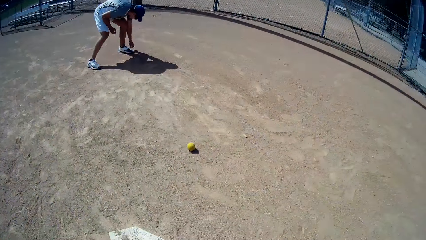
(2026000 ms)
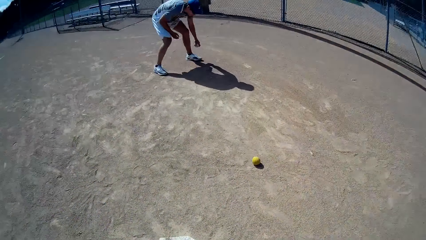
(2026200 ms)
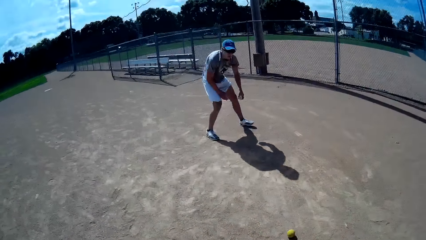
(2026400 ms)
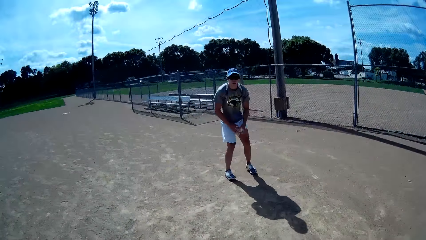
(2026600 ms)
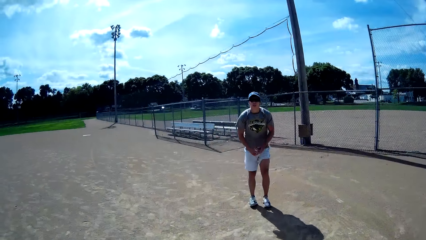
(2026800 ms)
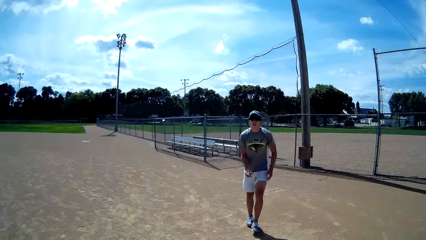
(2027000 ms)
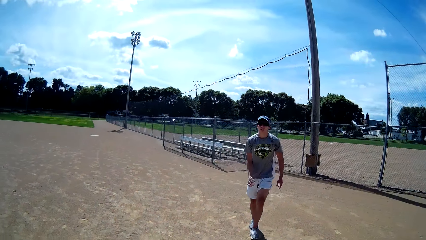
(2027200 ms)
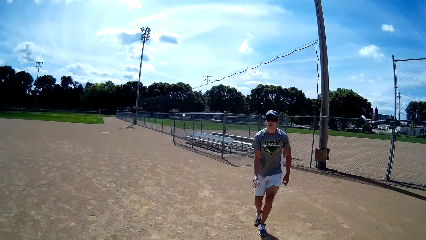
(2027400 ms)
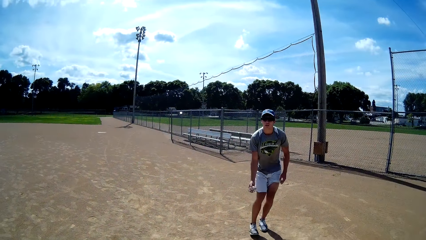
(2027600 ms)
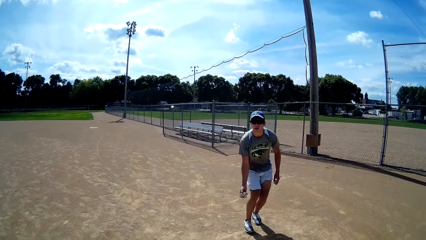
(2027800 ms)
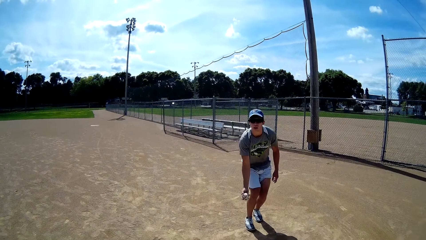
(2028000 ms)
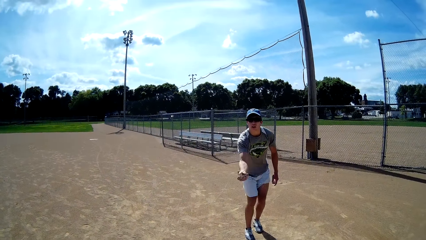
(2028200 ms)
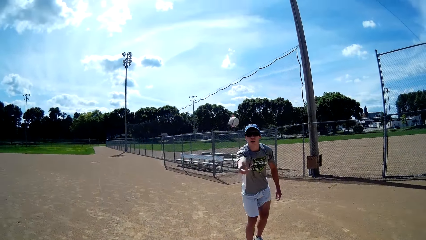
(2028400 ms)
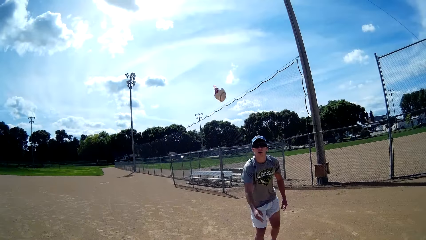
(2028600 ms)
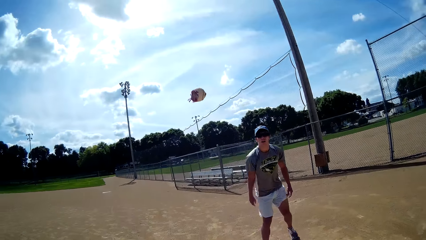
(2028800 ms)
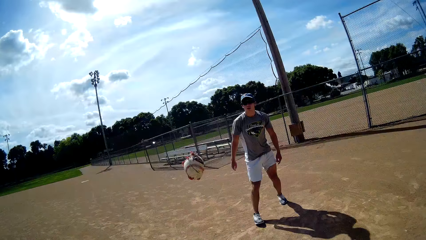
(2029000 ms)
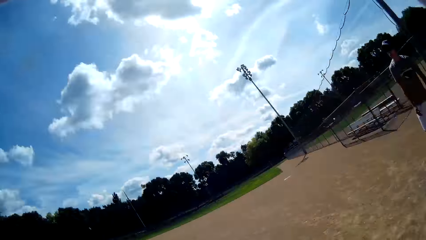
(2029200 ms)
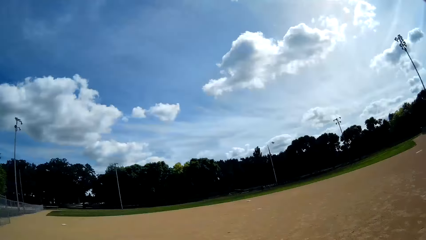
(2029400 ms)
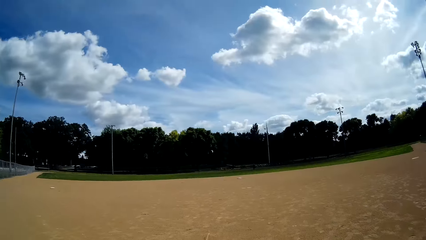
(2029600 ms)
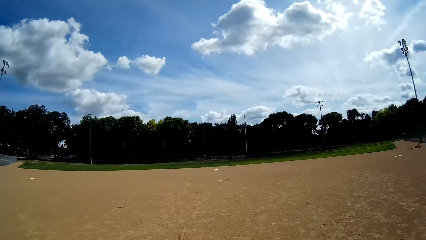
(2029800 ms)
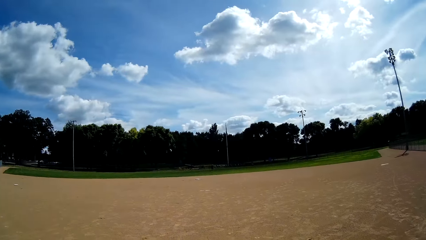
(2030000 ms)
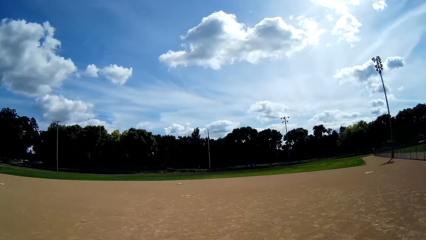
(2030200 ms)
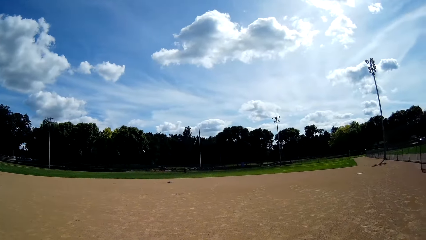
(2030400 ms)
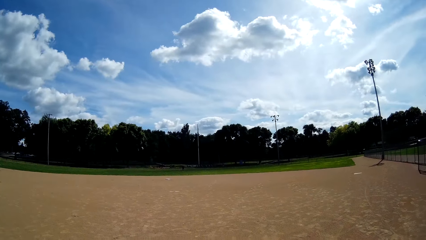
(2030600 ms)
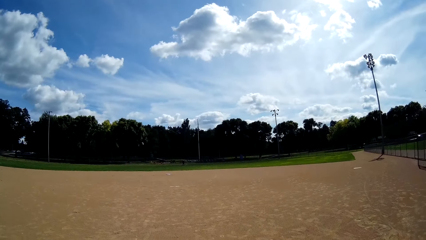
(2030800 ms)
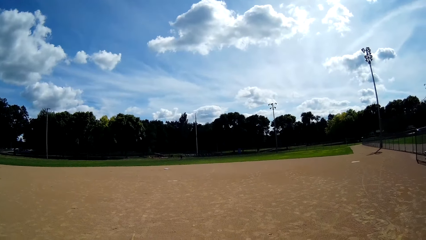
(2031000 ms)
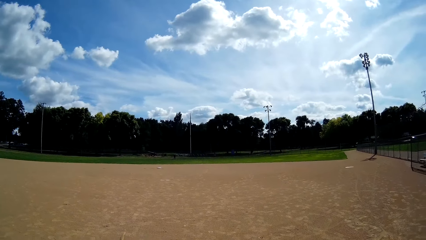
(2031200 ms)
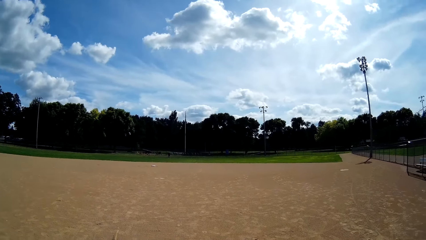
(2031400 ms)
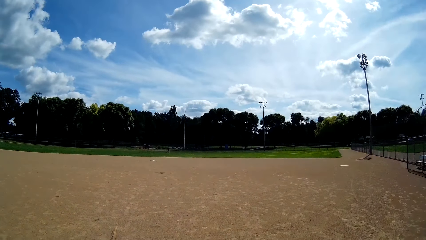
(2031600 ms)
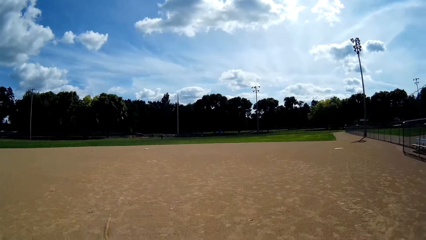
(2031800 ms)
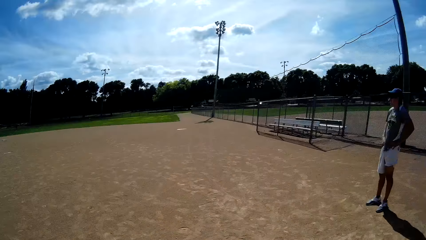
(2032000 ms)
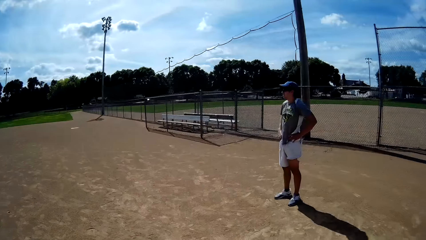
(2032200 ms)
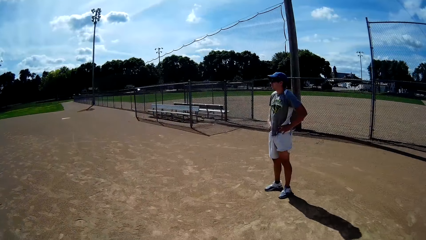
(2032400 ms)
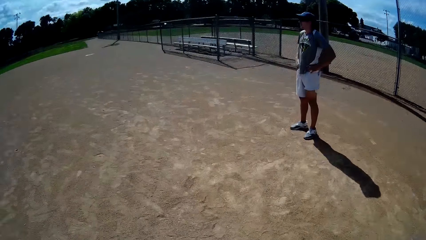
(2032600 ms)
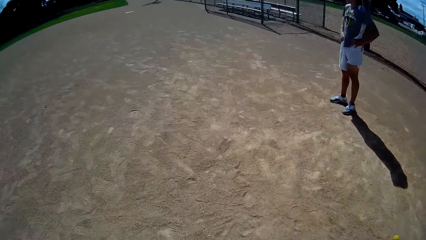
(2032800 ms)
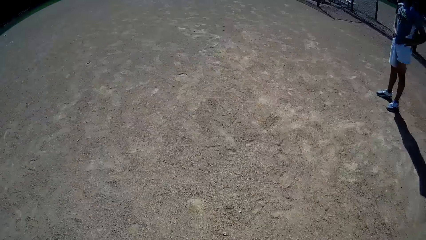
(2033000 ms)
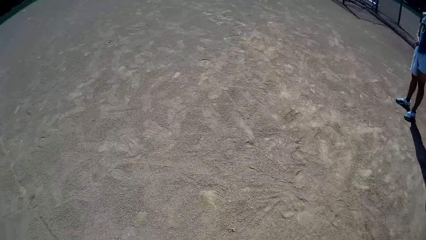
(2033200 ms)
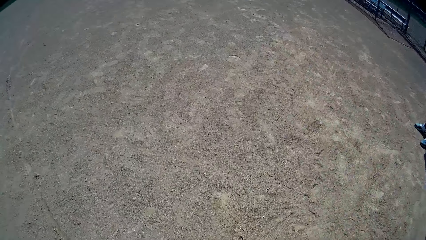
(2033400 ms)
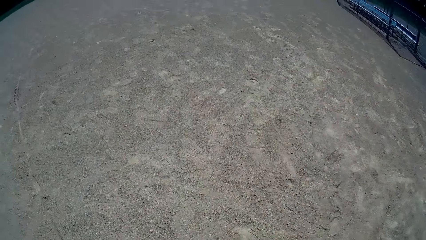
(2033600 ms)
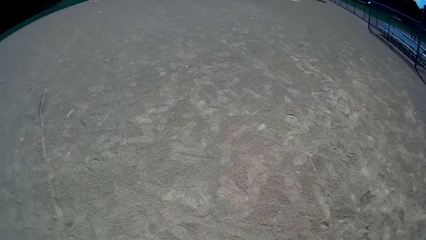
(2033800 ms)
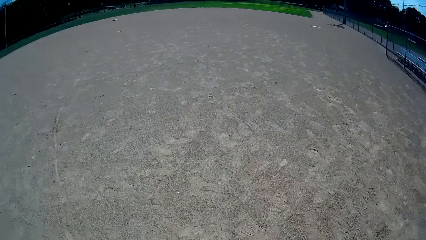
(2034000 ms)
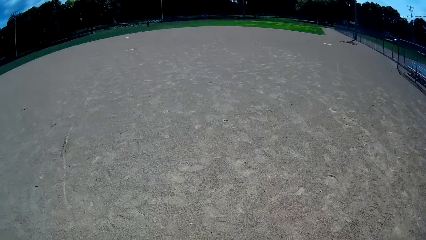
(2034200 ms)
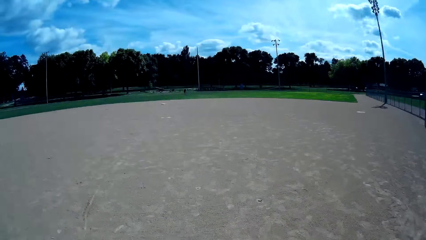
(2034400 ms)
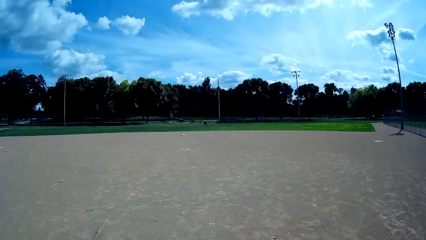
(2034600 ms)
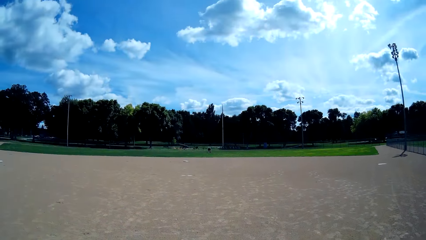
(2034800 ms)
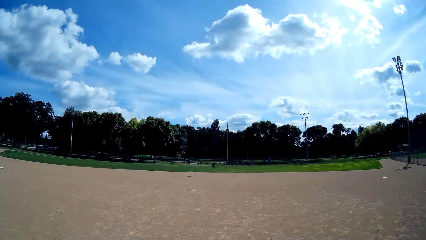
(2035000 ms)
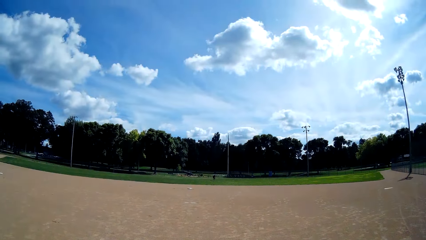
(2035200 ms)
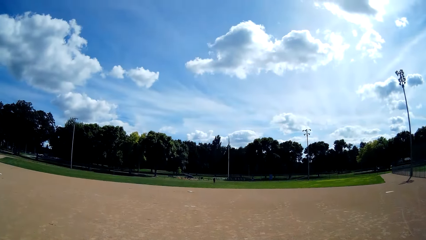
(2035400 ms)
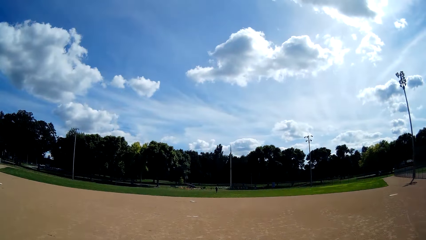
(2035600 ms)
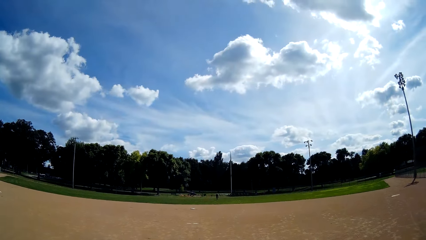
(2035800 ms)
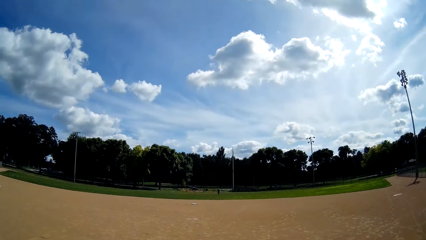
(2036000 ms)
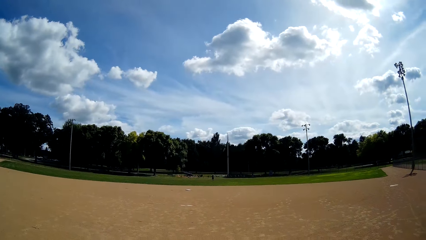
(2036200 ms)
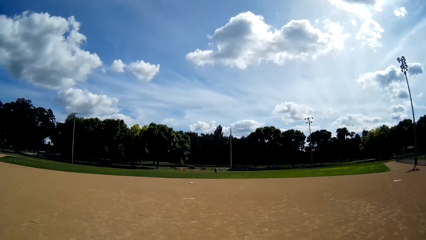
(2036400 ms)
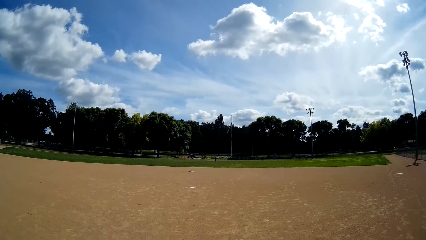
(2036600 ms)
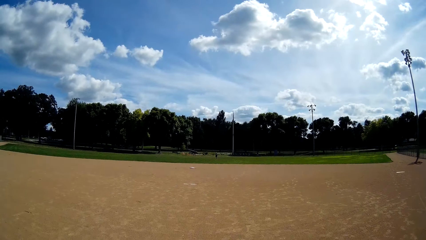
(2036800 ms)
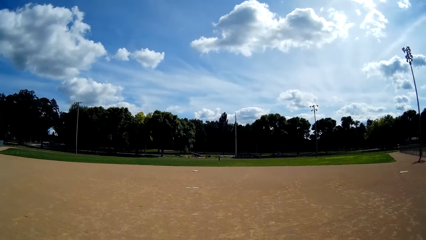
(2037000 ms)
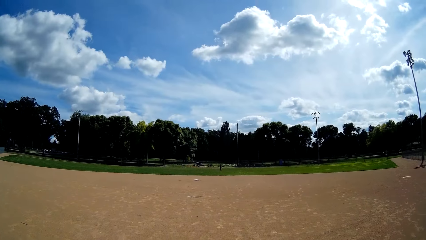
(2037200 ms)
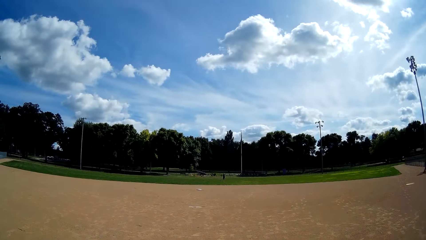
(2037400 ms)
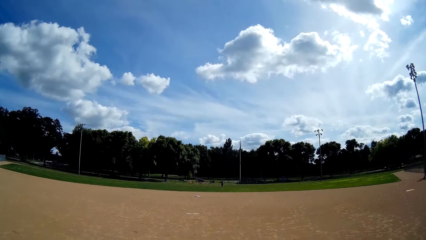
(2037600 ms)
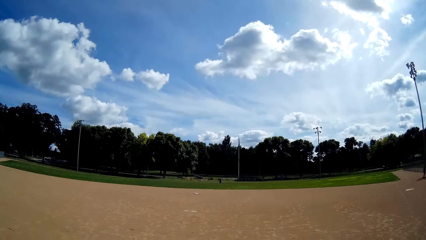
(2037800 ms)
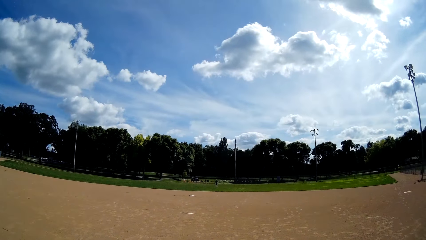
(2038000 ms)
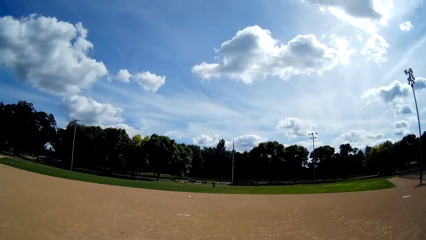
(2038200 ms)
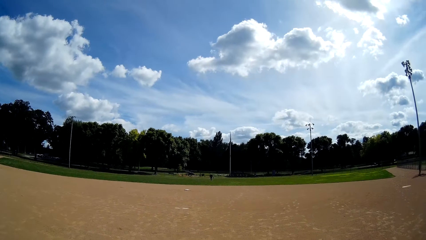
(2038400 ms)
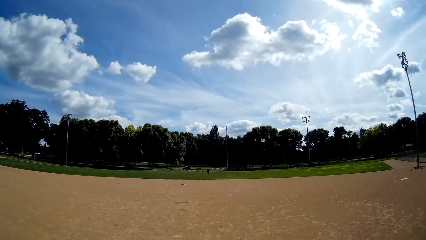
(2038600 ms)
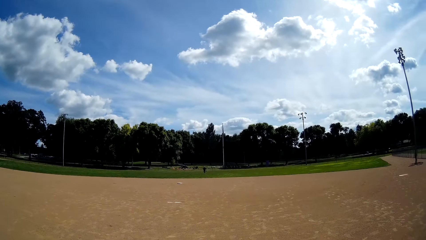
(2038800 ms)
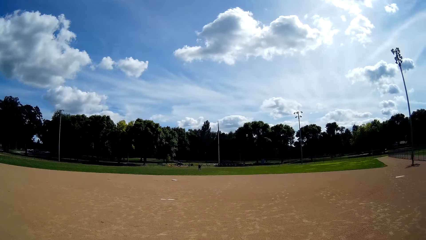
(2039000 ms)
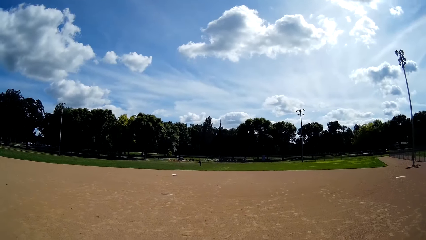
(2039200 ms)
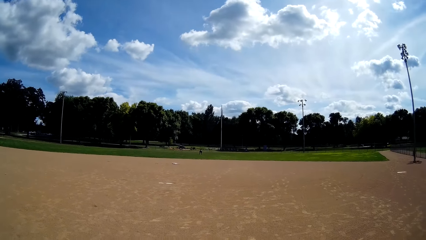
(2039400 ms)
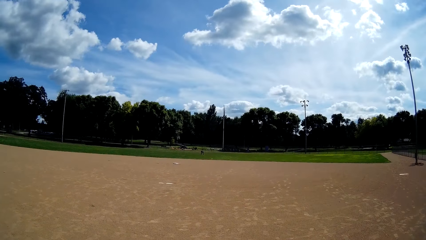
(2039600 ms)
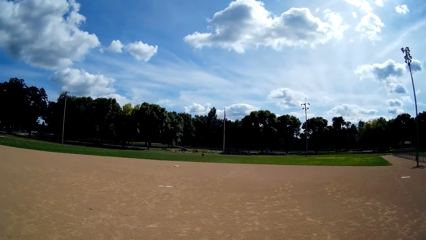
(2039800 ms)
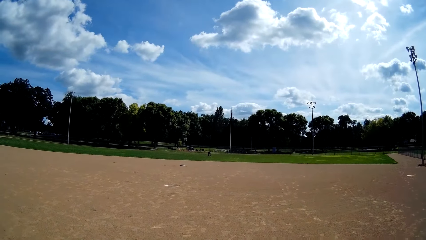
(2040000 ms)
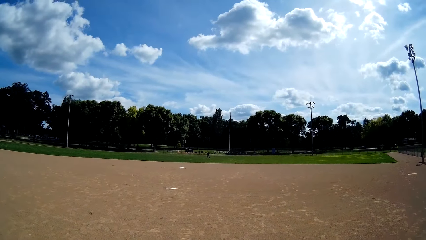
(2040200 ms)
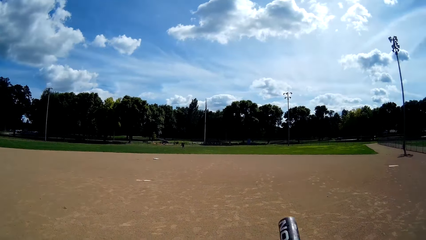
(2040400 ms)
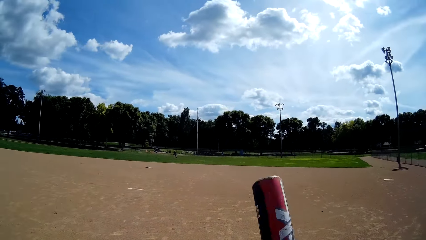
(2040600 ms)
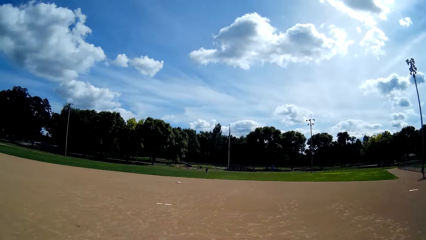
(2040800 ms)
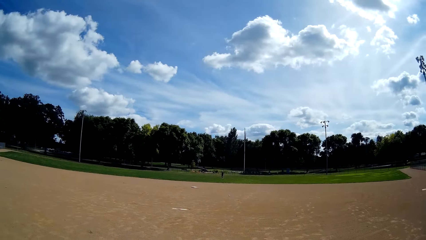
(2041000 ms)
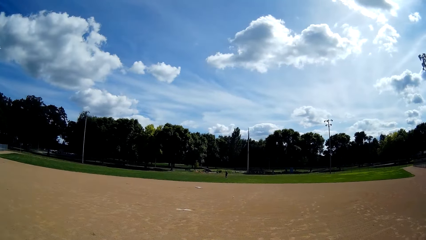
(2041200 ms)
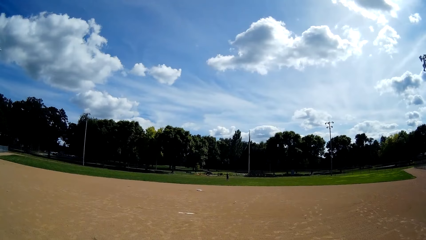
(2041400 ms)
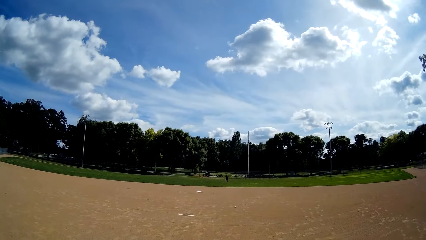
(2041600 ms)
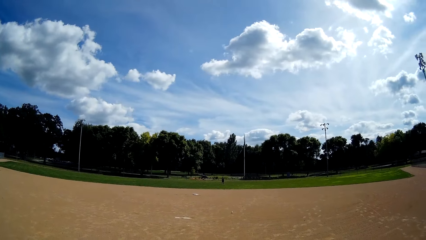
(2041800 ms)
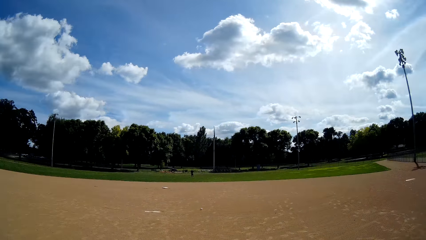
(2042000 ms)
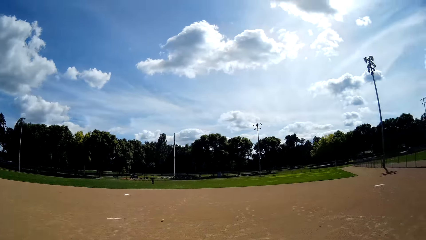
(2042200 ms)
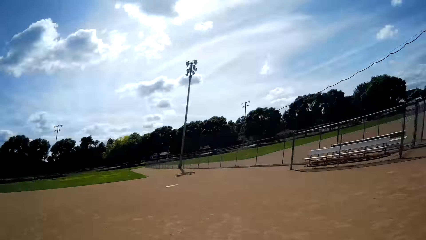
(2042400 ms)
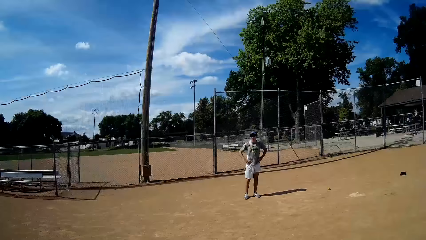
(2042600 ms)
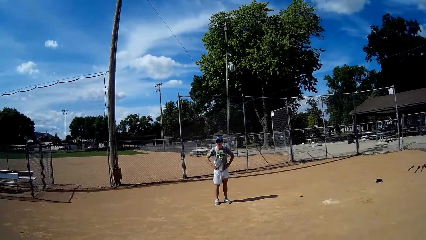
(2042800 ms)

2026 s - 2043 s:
The man picks another ball from the ground with his left hand. The man throws another ball towards the camera wearer with his right hand. The camera wearer hits the ball with the baseball bat in his hands. The man stands on the pitch. Another man walks around the pitch. The camera wearer interacts with another man.
